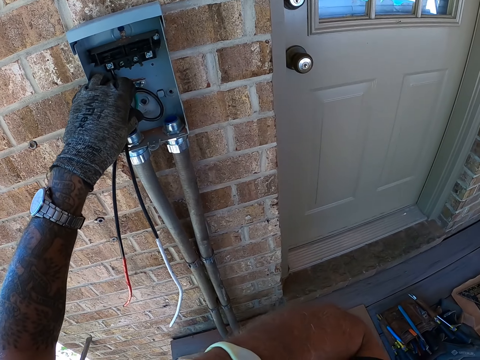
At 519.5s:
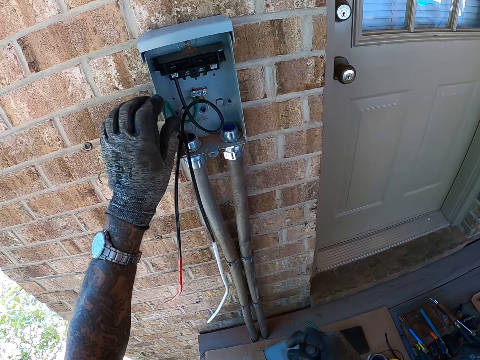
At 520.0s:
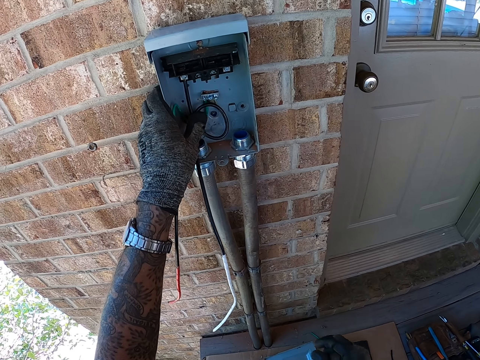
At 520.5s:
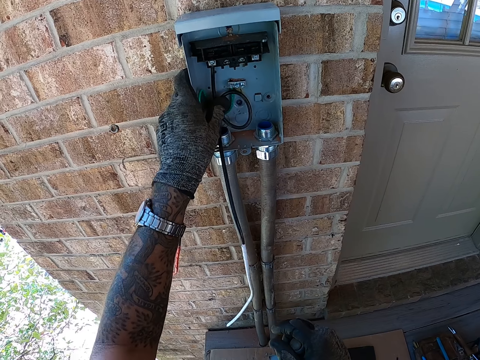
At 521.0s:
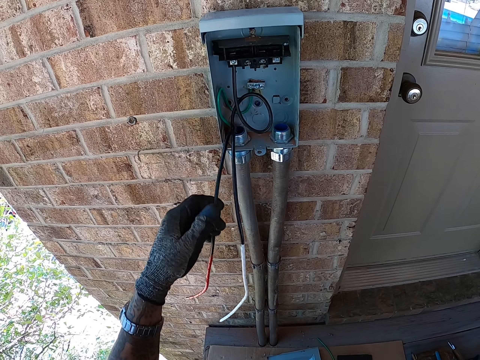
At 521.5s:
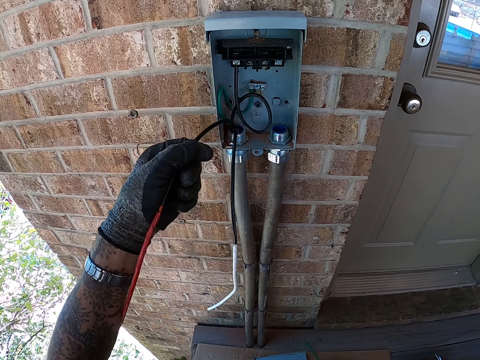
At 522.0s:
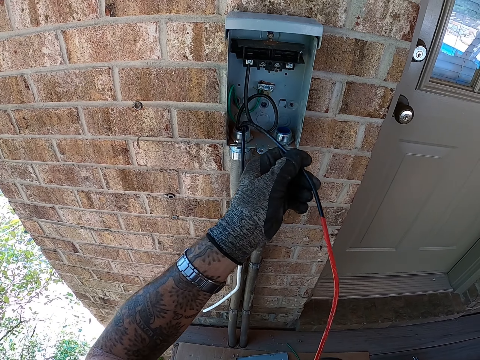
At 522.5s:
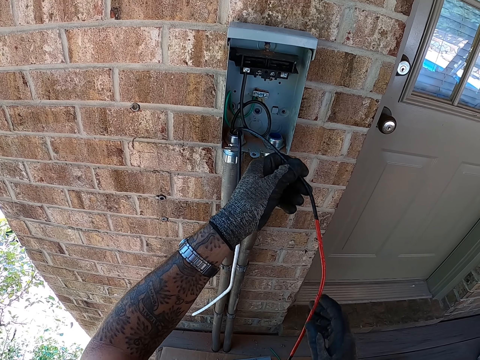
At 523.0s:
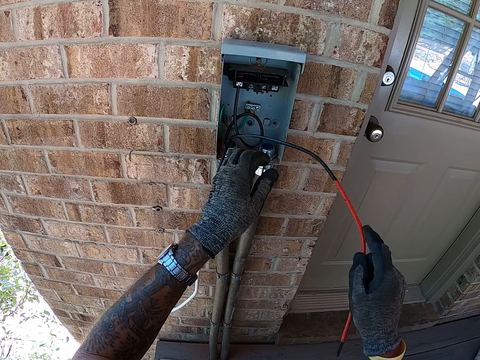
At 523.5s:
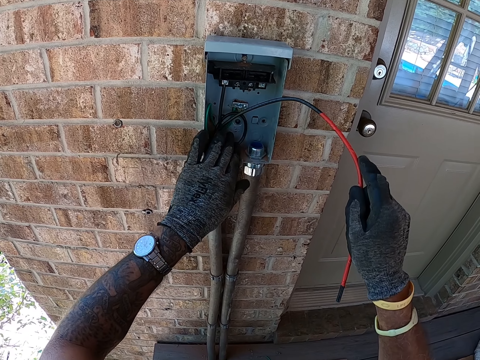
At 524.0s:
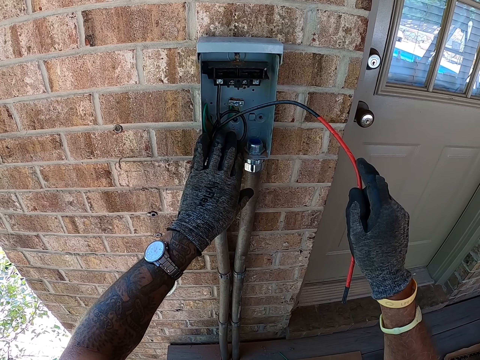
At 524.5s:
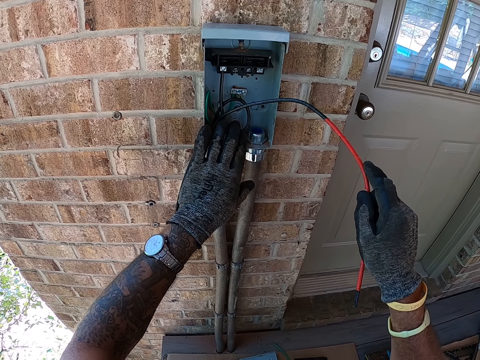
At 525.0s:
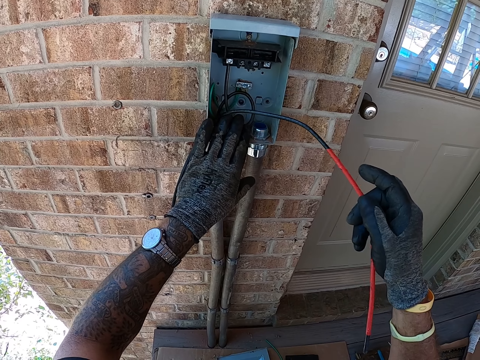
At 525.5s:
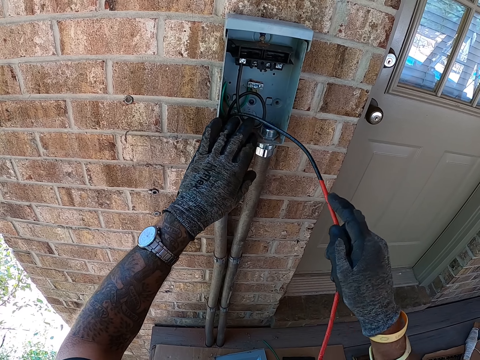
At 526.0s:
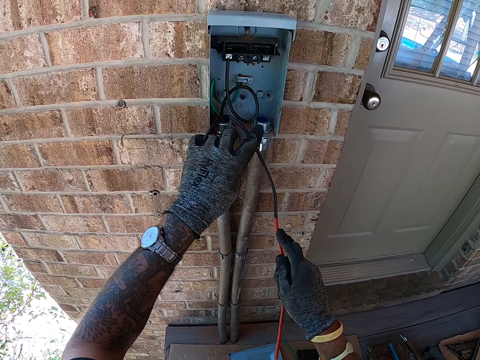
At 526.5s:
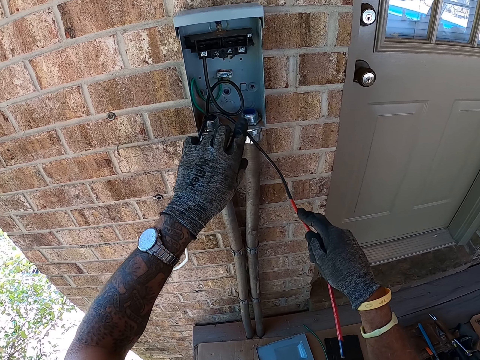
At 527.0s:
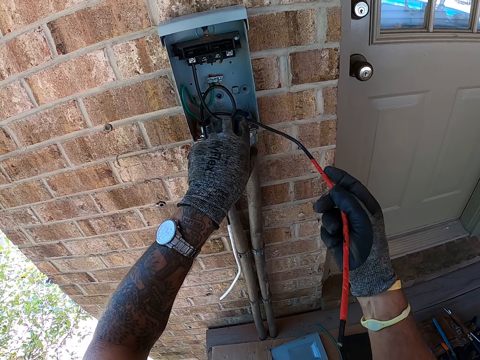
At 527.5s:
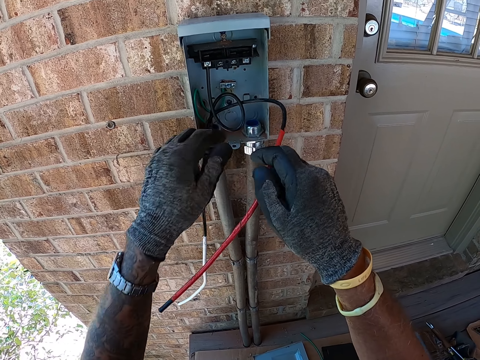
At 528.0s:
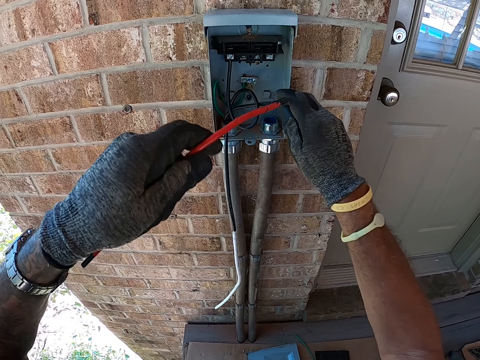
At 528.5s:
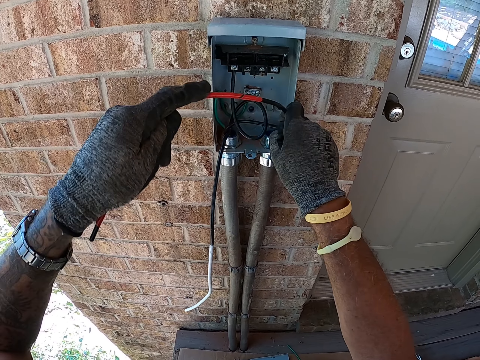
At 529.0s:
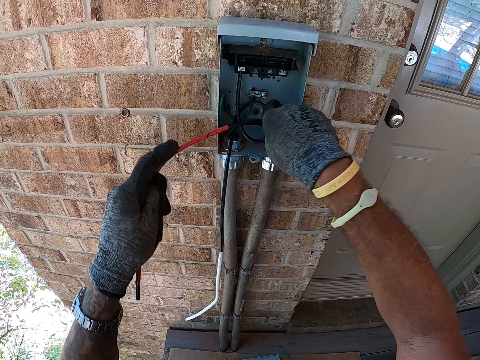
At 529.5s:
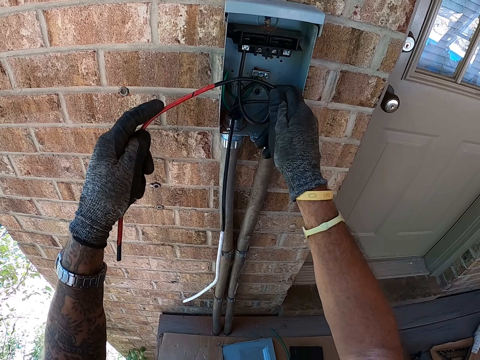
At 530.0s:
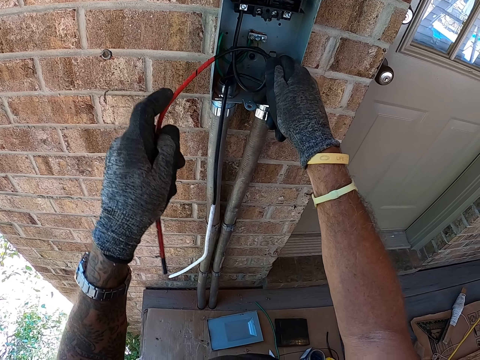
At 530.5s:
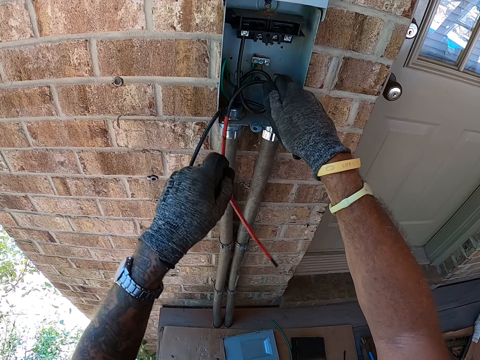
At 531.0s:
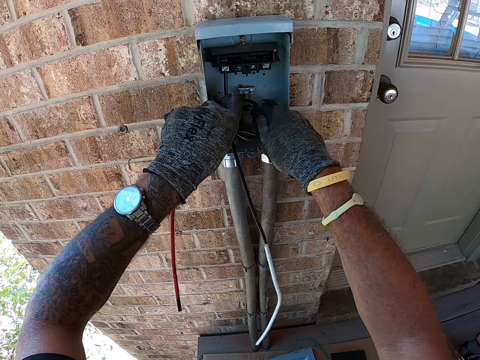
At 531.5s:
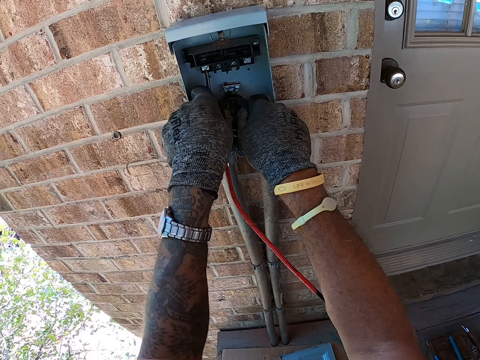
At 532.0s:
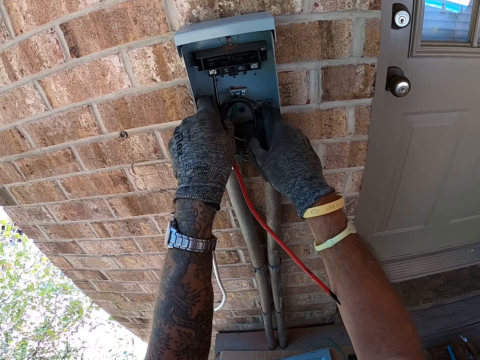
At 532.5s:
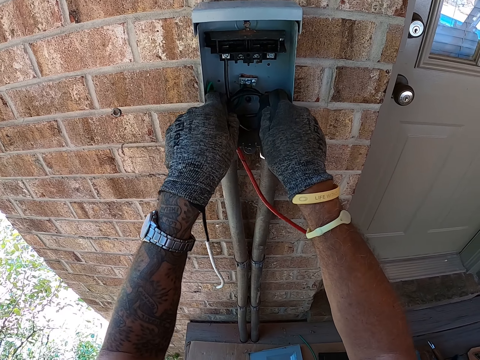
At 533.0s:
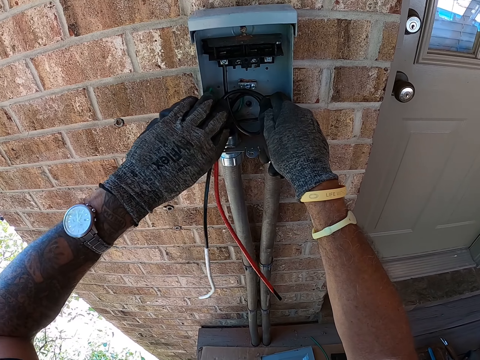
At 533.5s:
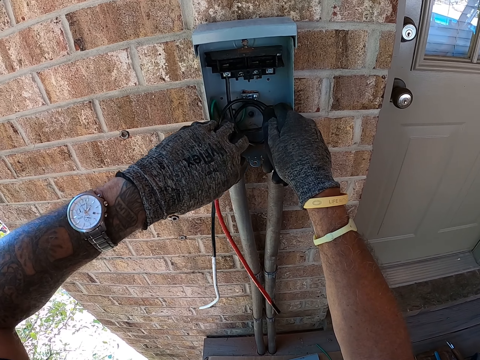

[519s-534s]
The camera wearer looks around. They put the screwdriver down. They fix the wire in the box. They move the wire. They fix the wires with the hands. They look around. They fix the wire in the box.

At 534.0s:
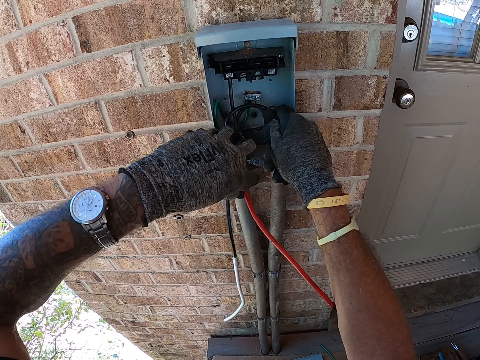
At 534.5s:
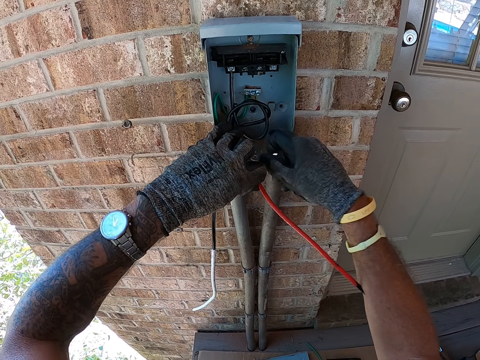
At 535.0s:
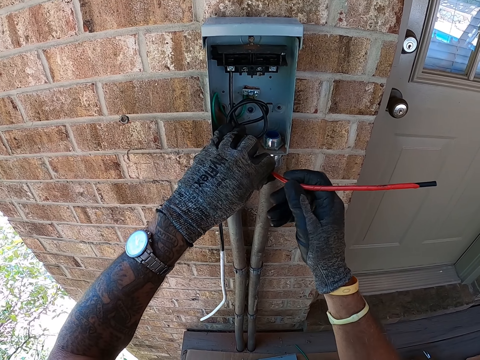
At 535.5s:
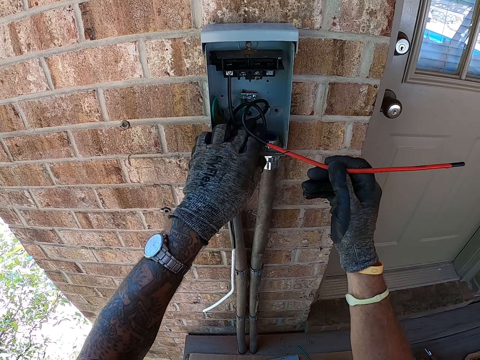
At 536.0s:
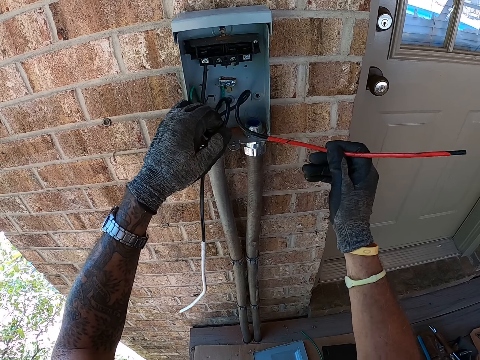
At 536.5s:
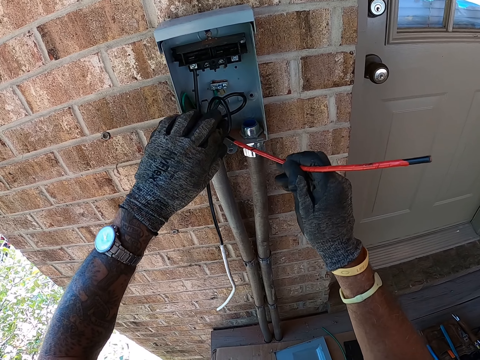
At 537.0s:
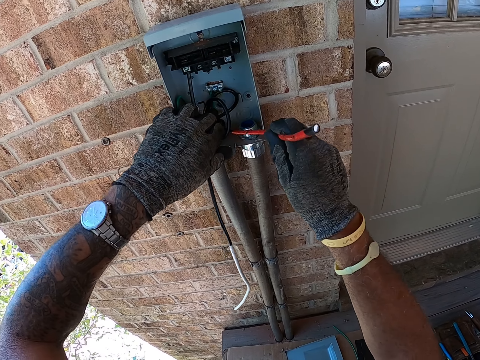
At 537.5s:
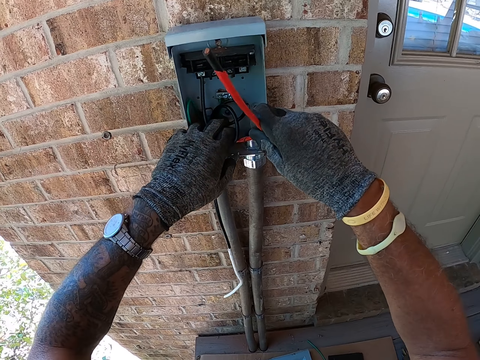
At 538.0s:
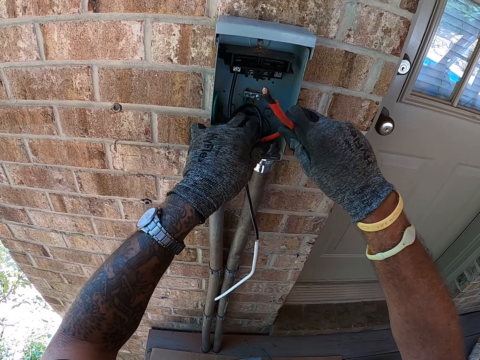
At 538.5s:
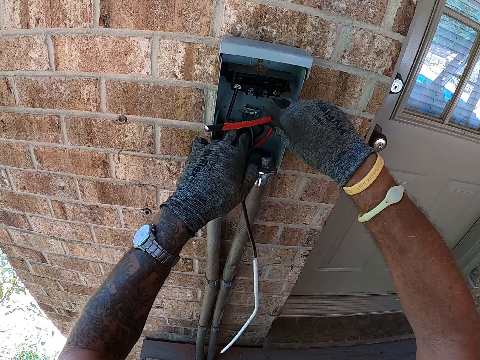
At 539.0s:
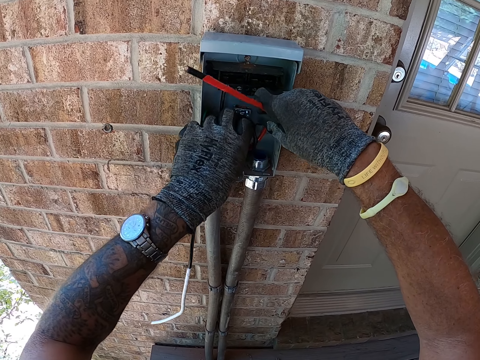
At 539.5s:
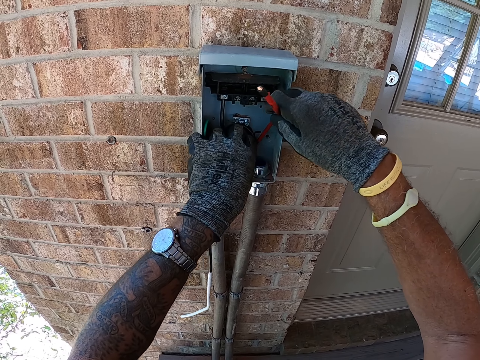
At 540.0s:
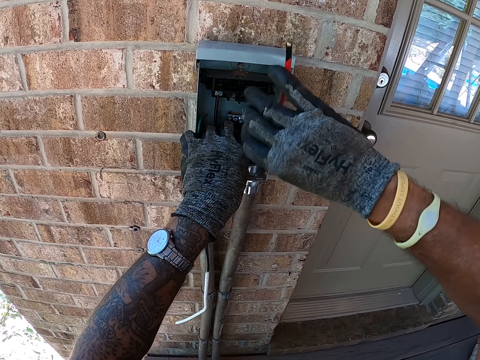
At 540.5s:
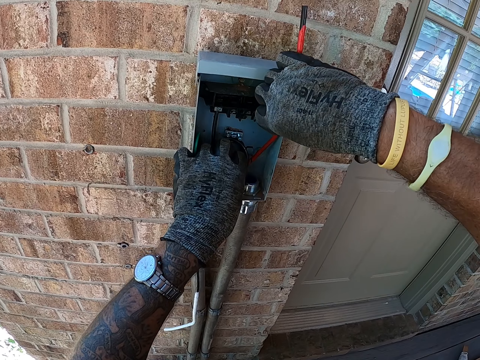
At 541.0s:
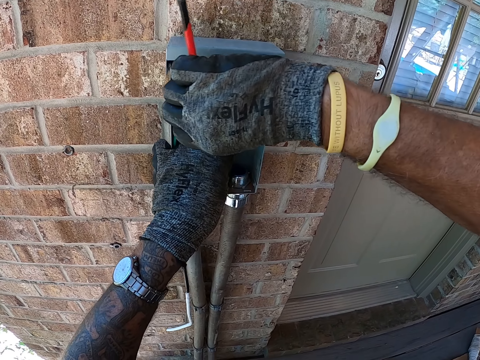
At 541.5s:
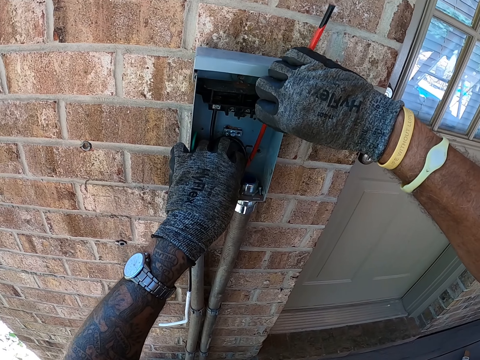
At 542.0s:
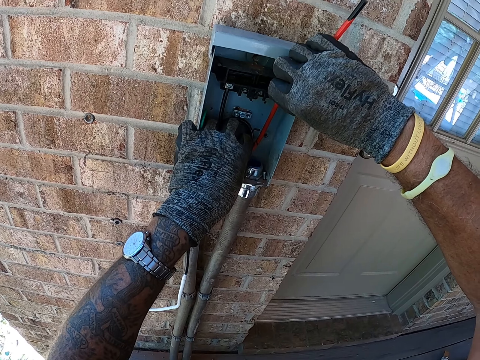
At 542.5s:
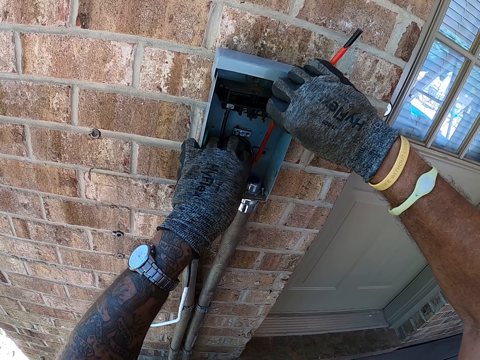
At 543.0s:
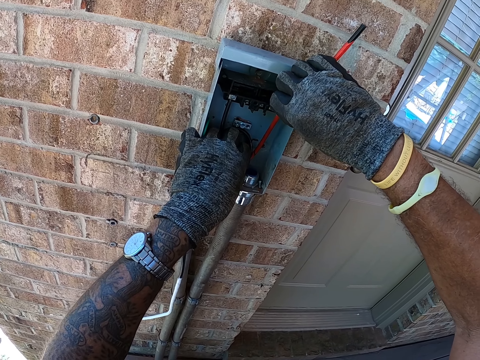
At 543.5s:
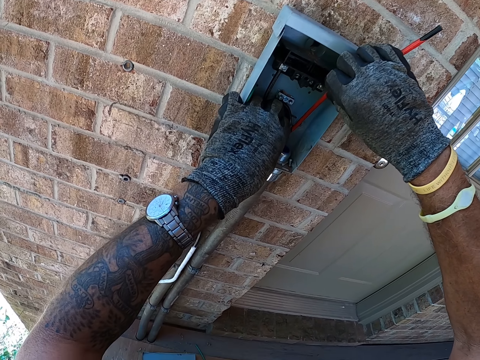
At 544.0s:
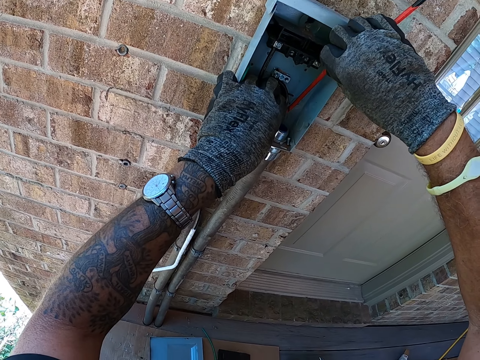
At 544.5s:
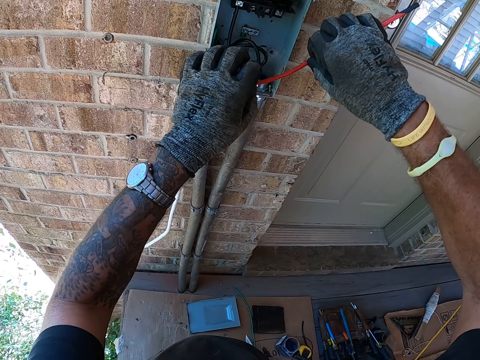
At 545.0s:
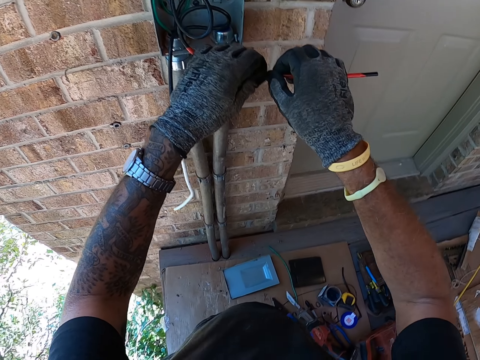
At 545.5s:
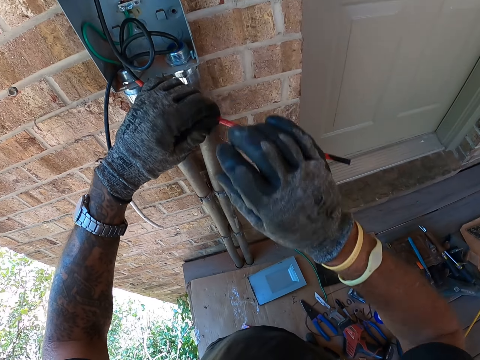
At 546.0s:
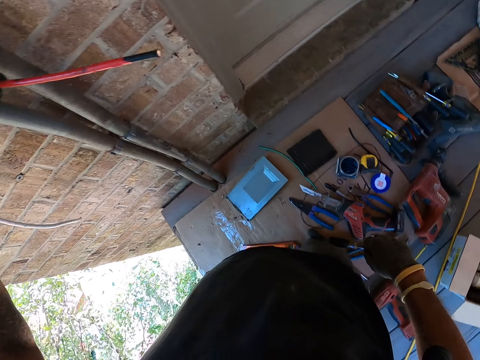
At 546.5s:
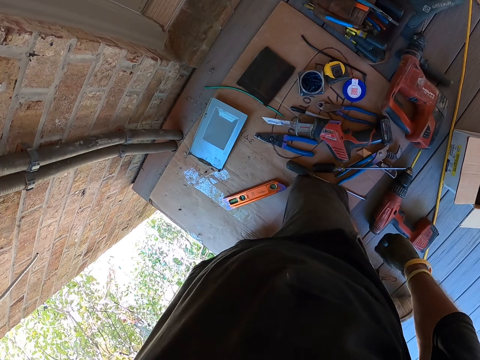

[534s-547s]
The camera wearer looks around. They move around.
